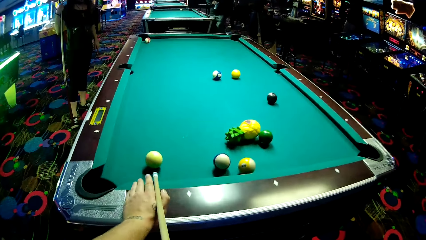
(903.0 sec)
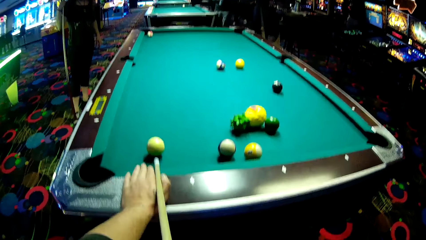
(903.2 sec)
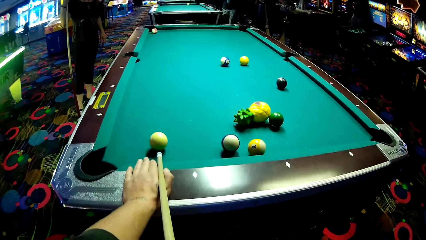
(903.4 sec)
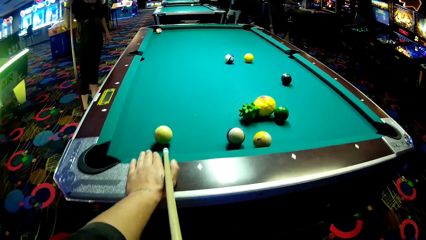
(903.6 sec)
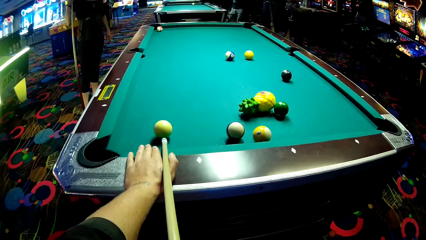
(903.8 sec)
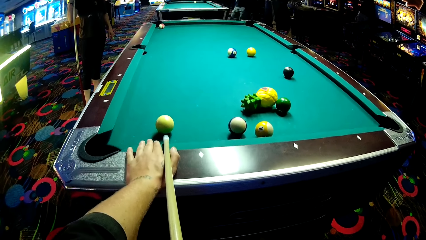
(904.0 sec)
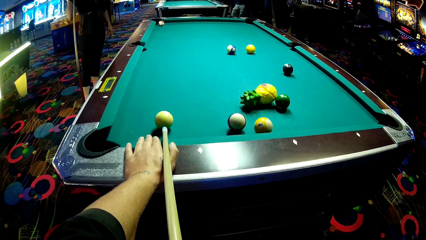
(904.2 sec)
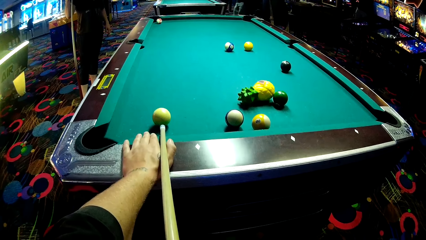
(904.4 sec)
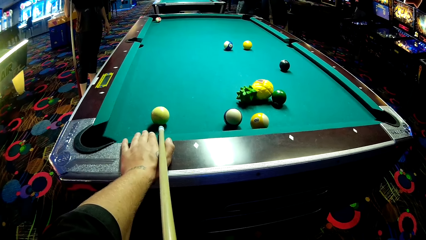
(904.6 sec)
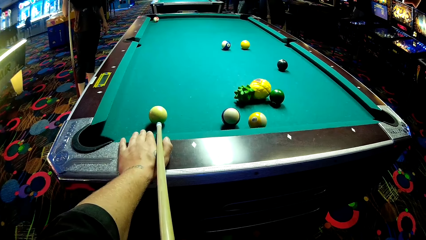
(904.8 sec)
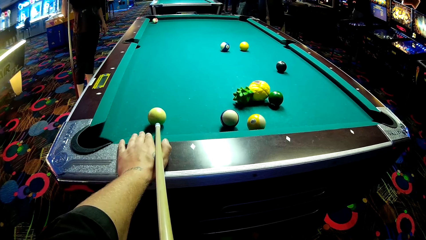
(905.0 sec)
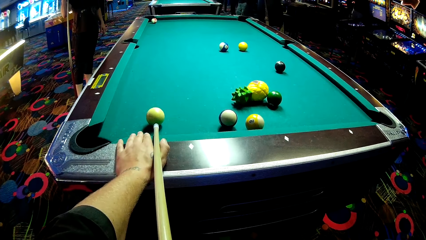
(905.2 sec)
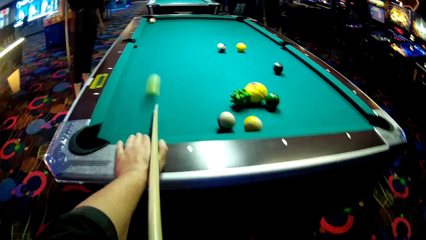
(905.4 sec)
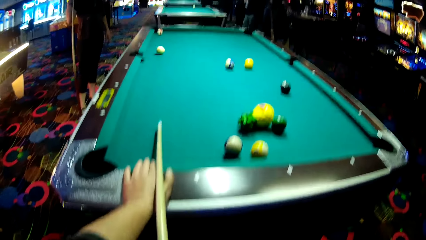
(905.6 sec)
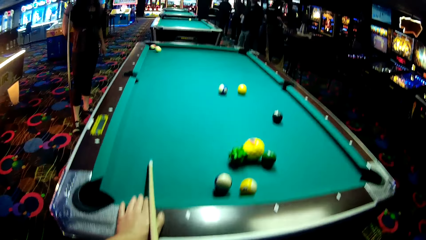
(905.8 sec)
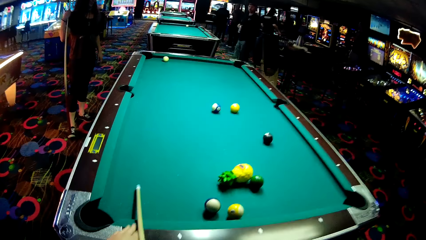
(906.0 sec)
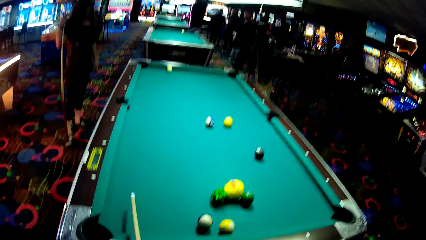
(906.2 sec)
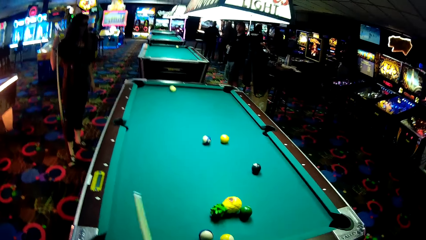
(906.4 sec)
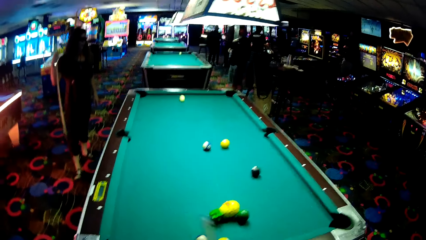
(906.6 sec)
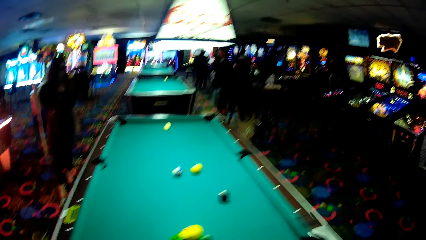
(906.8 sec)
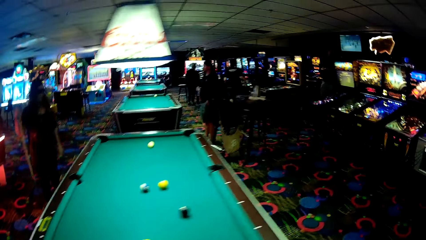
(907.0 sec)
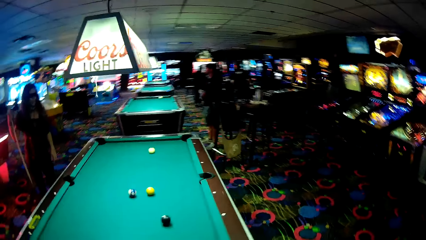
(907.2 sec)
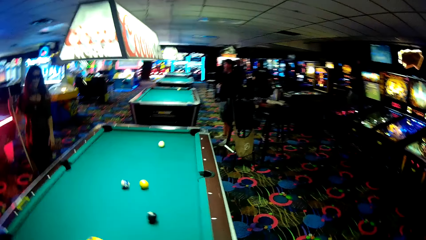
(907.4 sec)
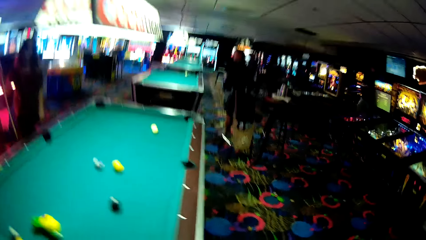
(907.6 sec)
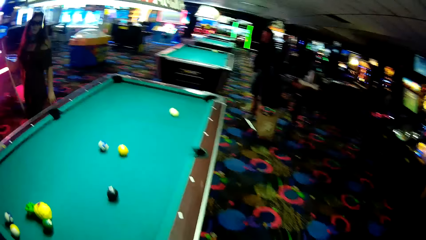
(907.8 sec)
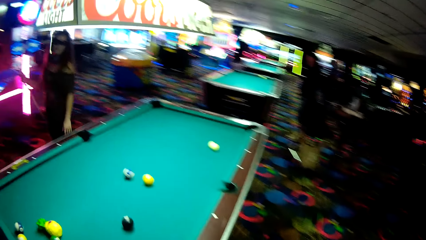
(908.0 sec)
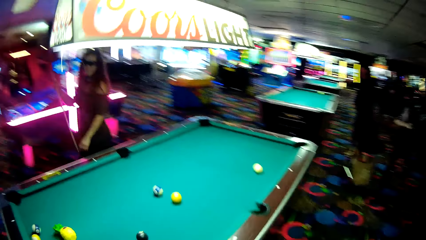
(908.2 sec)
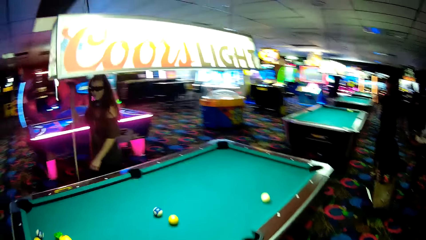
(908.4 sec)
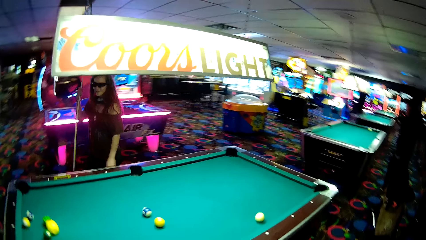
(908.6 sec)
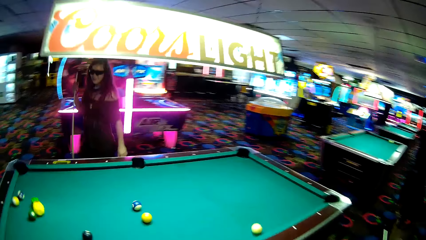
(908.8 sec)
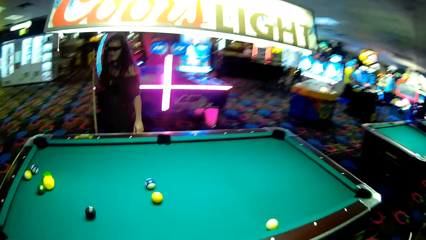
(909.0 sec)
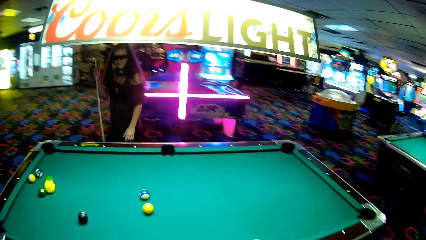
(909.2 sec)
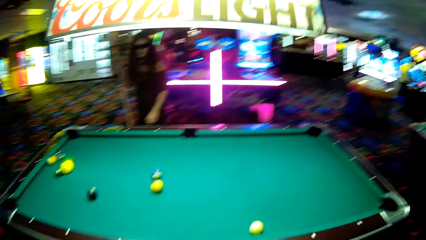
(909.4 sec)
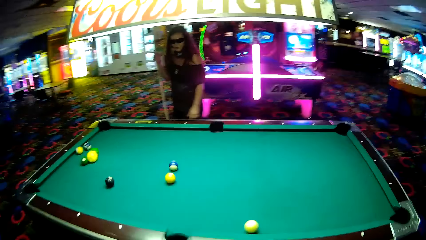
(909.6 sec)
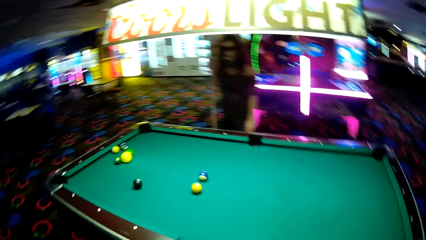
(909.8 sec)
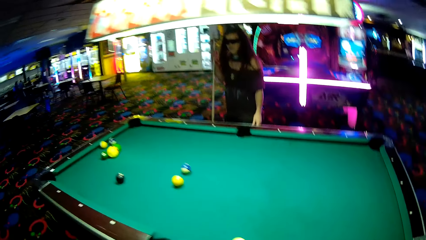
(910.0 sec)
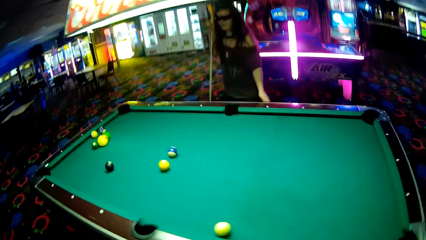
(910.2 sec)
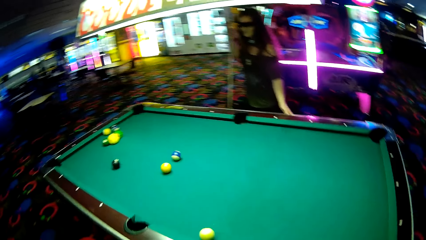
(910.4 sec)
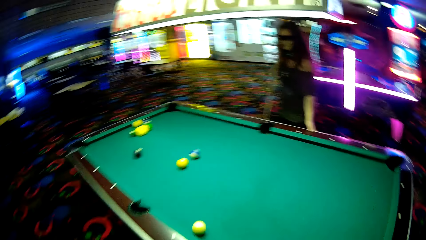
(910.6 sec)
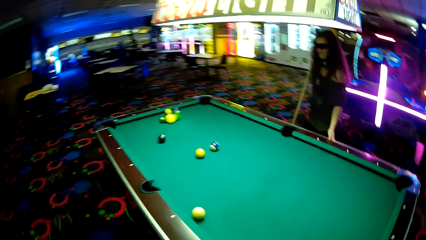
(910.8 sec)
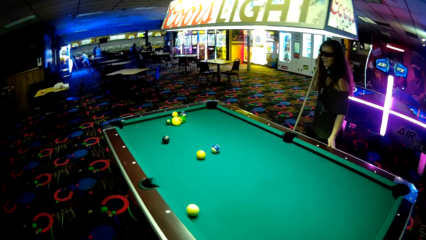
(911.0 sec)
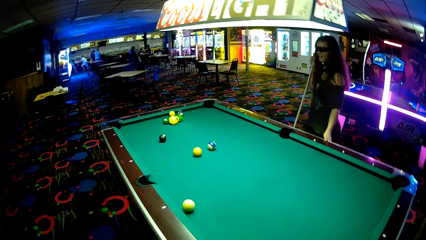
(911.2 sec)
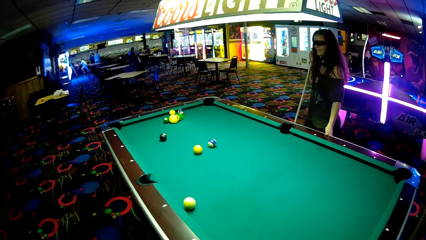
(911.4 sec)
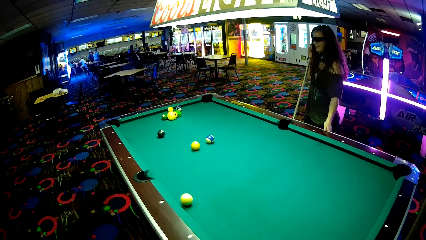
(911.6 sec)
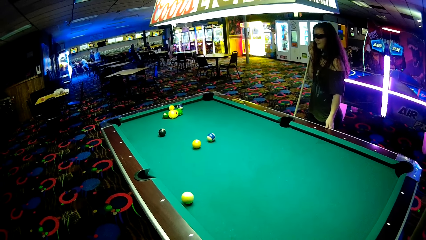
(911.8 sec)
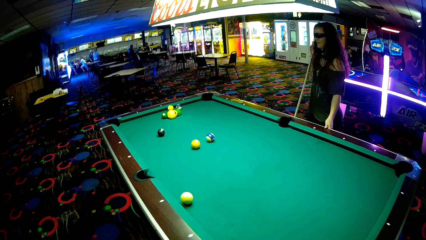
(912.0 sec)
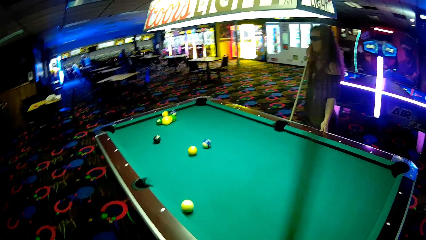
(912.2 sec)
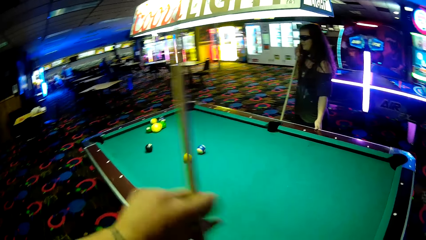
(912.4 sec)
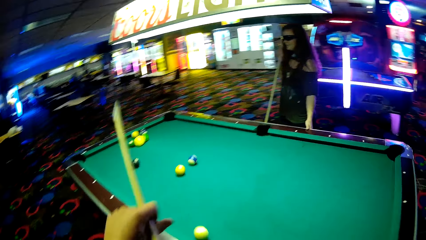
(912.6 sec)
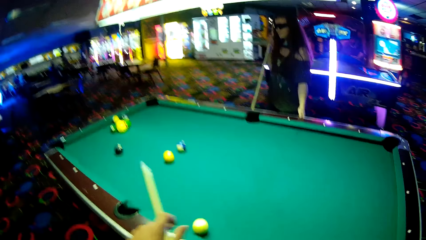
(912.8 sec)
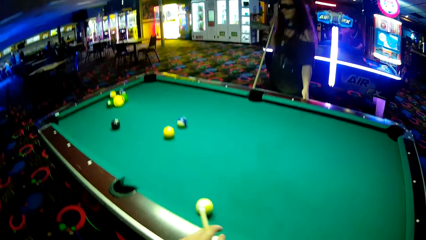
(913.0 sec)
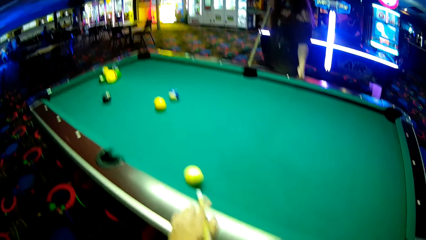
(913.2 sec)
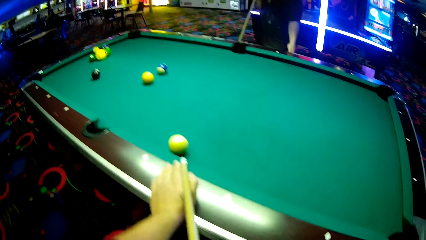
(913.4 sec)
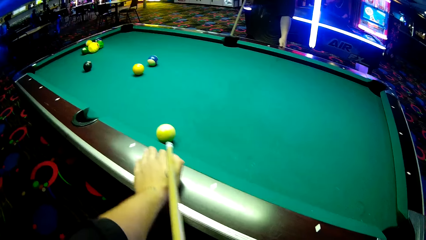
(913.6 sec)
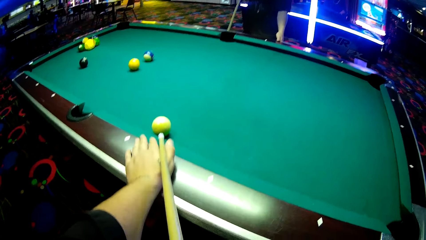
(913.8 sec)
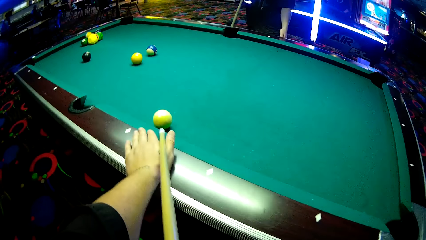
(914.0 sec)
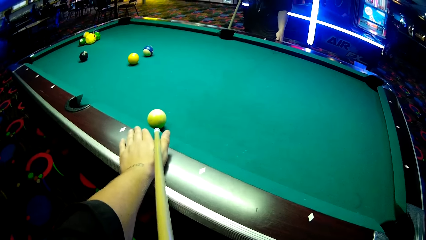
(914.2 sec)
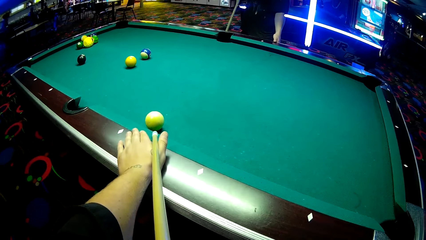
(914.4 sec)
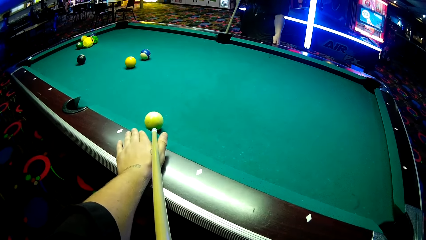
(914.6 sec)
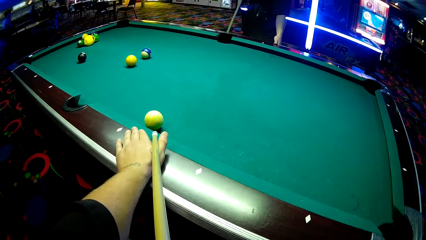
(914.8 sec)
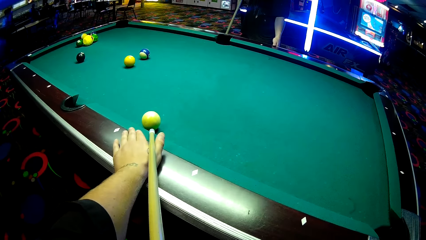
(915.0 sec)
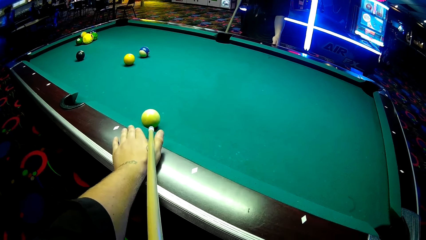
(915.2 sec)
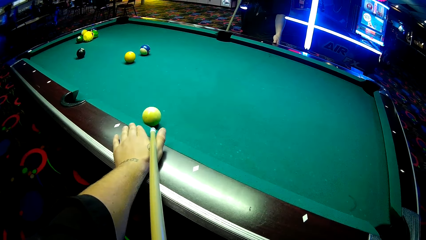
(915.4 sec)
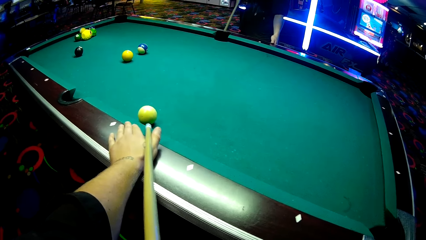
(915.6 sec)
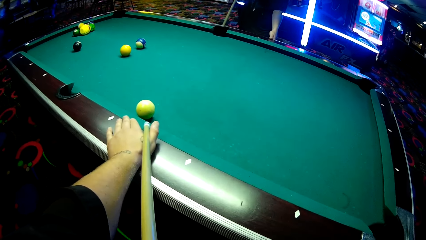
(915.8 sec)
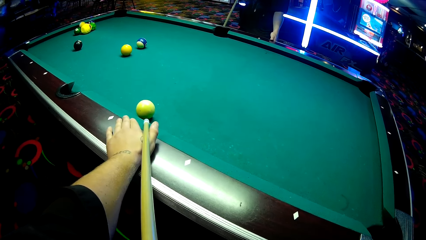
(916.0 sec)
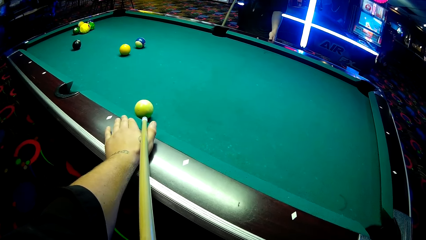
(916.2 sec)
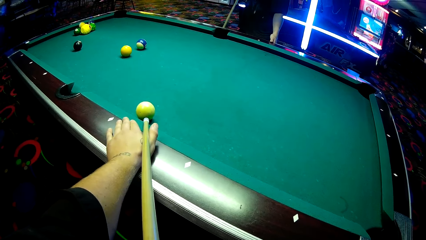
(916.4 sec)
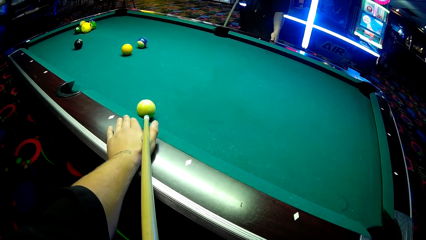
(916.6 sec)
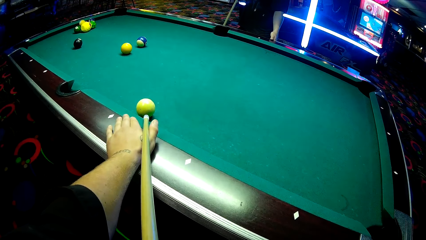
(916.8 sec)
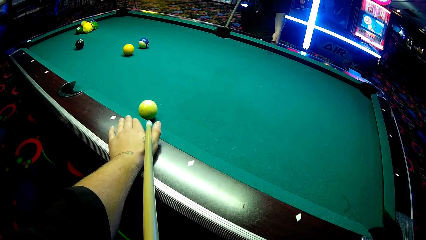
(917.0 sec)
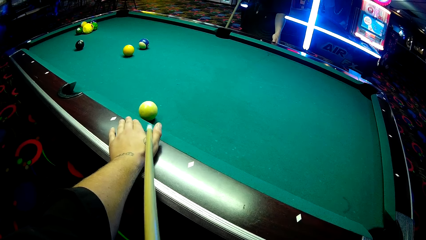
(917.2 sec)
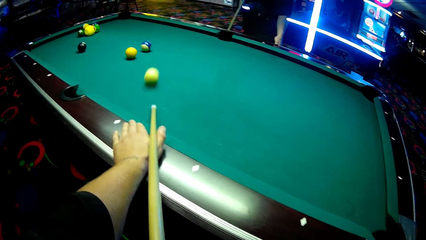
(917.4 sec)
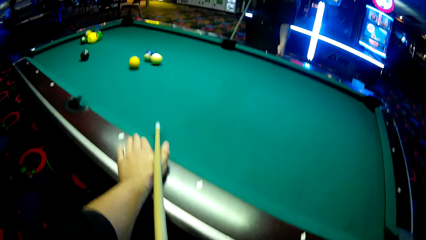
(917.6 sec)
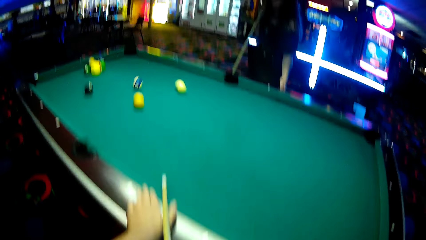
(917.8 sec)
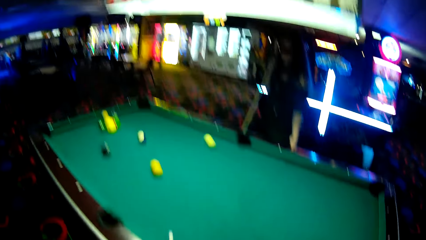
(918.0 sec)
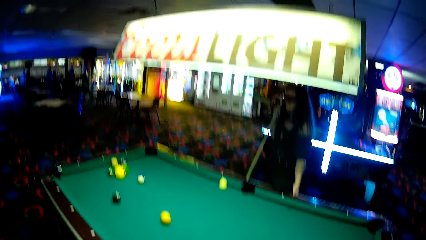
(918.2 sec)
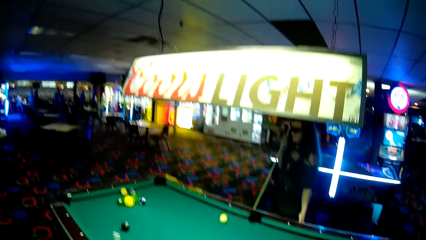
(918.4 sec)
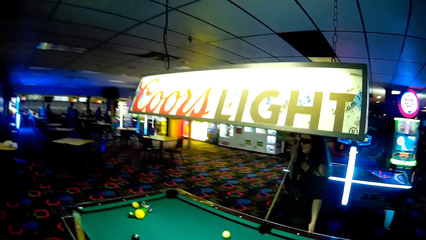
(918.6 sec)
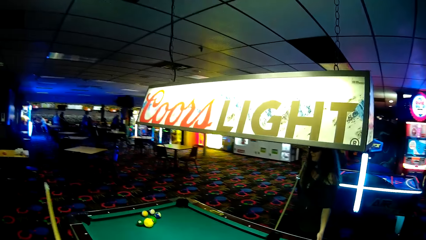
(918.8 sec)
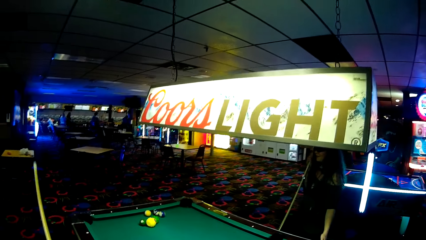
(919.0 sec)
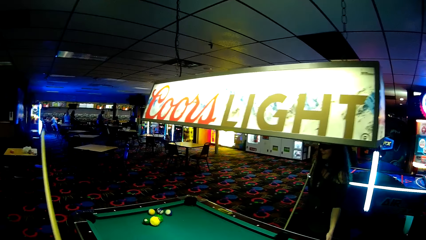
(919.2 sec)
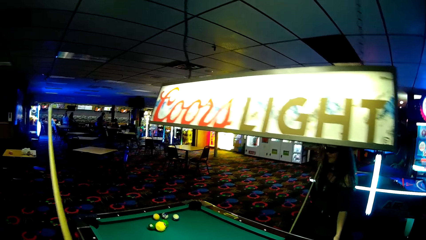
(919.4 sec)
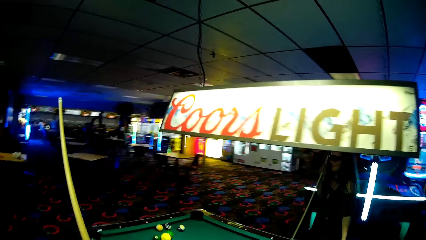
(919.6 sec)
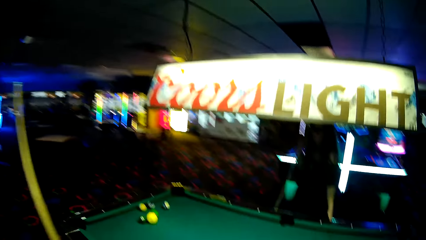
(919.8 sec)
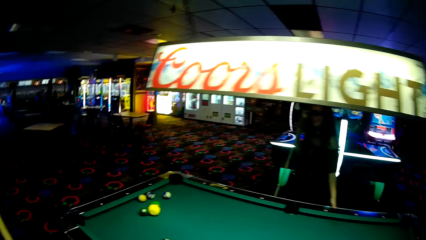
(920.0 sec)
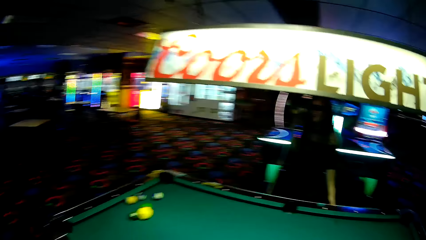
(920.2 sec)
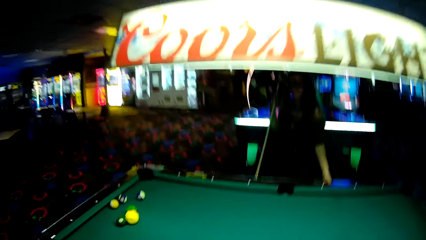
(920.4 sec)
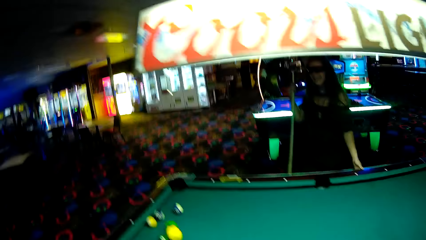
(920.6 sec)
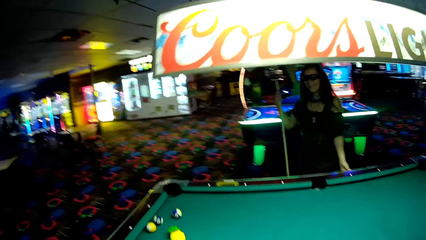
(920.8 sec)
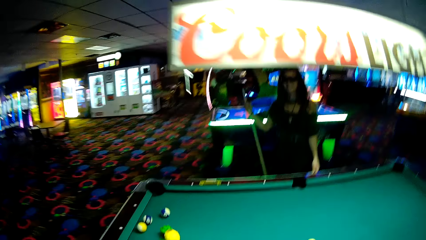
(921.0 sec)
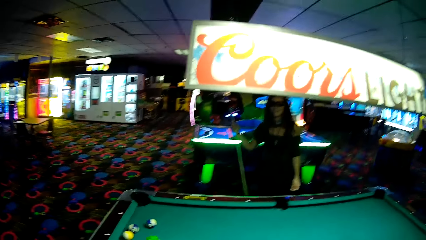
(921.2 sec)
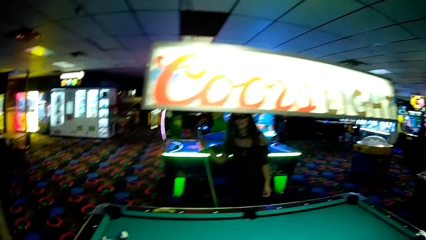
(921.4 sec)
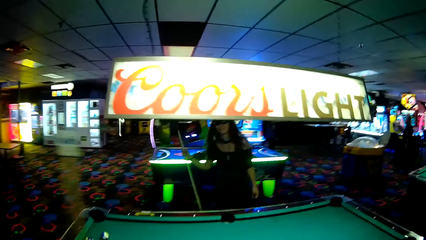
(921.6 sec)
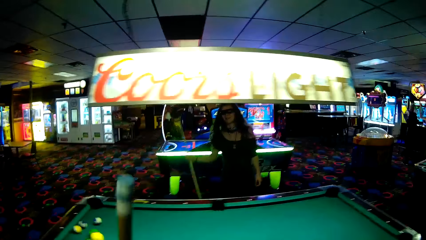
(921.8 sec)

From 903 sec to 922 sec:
The camera wearer plays a pool table game. They push a ball on a pool table. They walk around a casino. A lady walks around the casino. The camera wearer plays the pool table game. They push a ball on the pool table. They walk around the casino.
